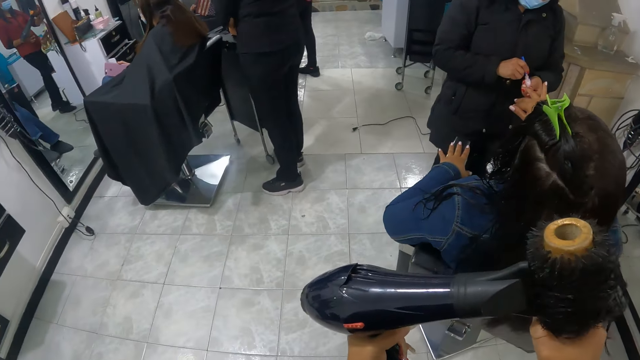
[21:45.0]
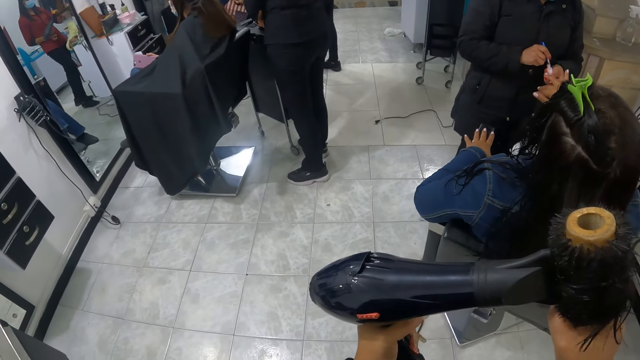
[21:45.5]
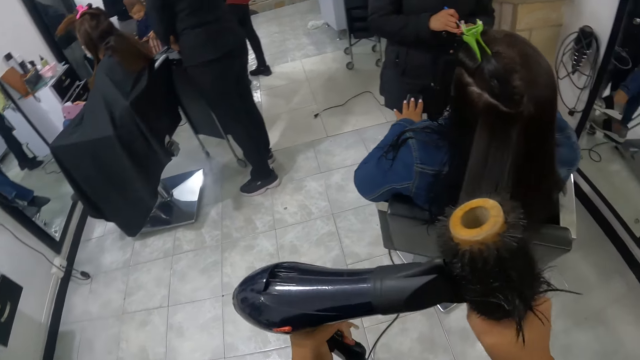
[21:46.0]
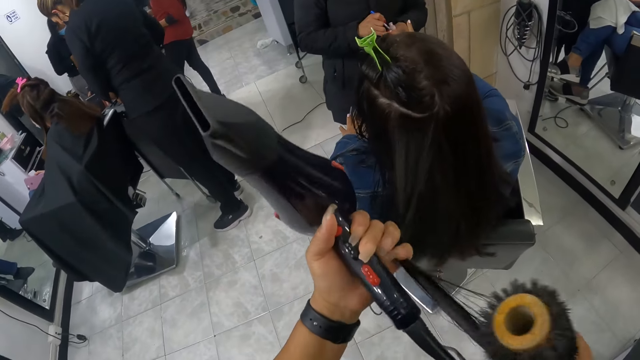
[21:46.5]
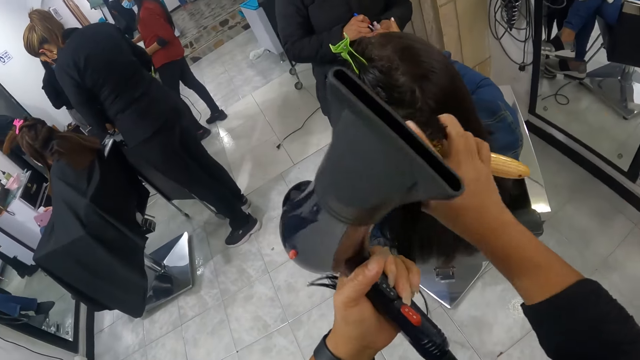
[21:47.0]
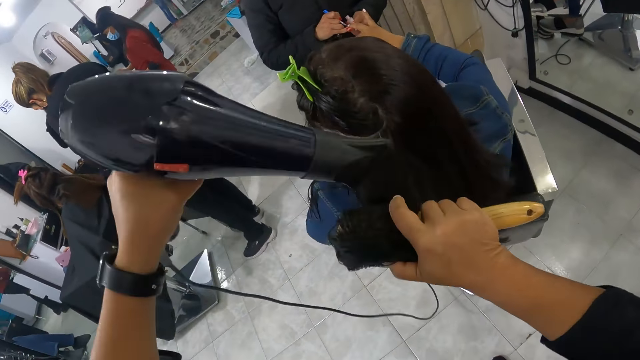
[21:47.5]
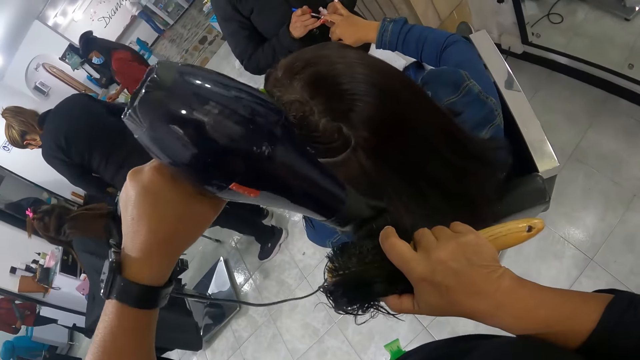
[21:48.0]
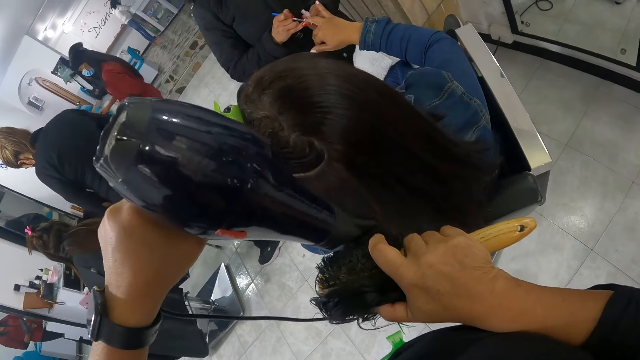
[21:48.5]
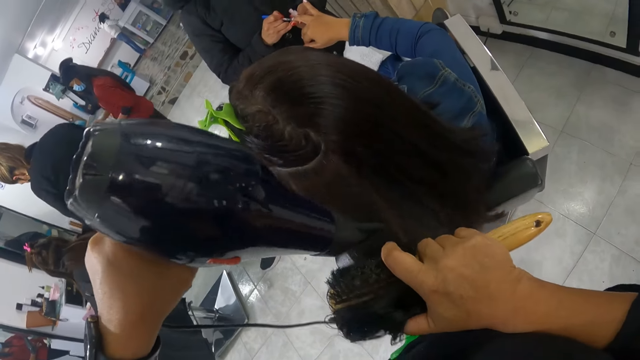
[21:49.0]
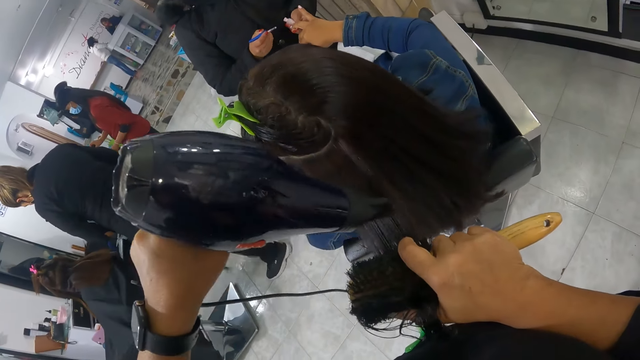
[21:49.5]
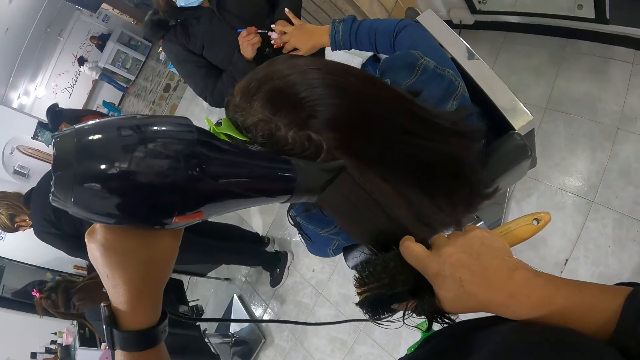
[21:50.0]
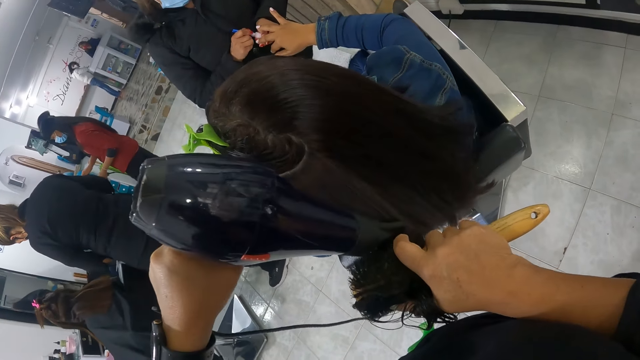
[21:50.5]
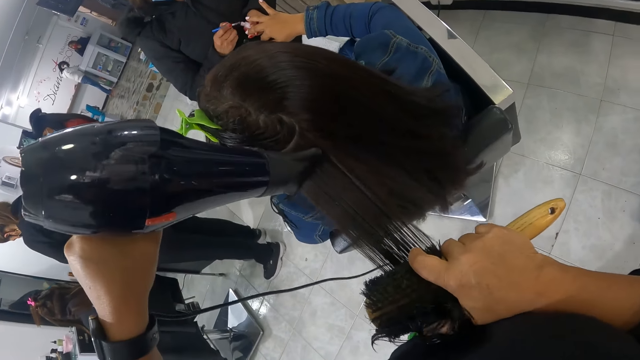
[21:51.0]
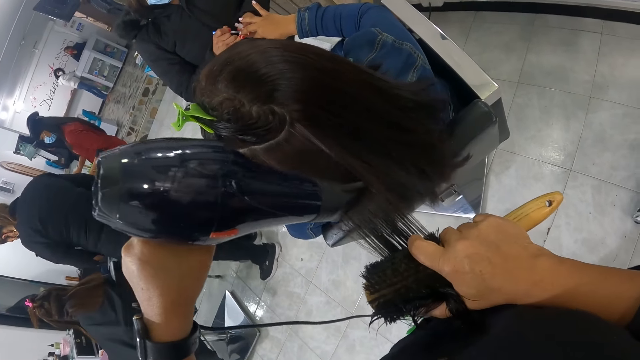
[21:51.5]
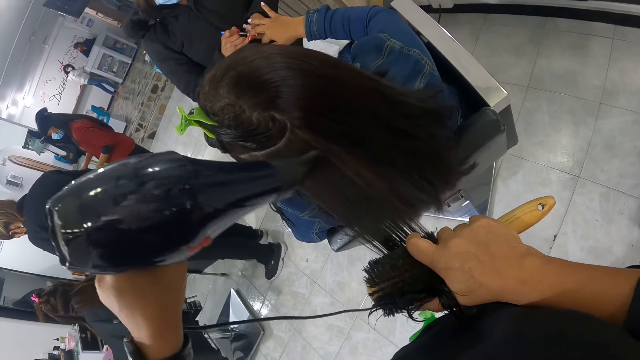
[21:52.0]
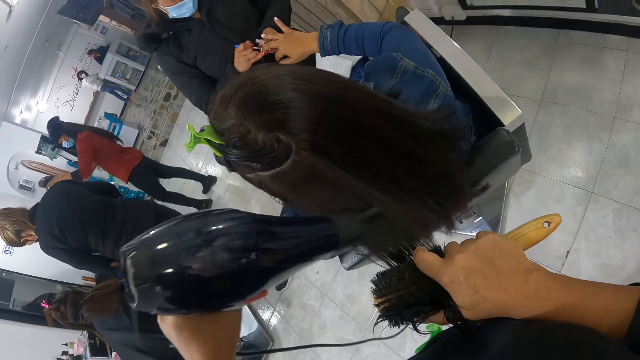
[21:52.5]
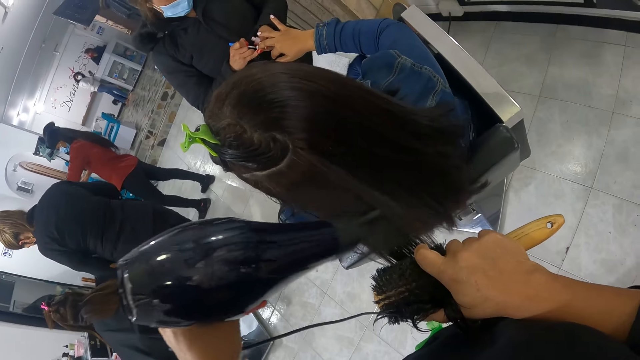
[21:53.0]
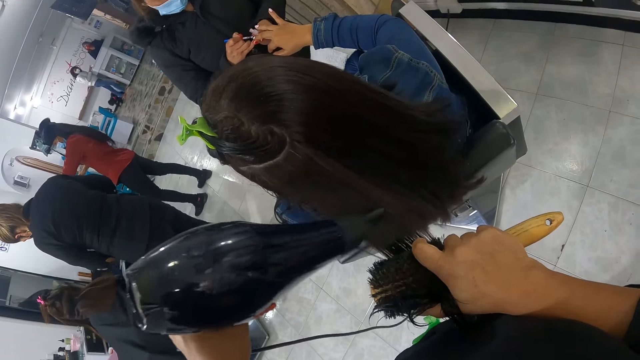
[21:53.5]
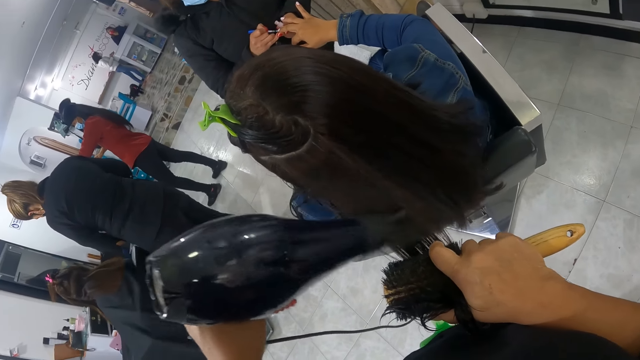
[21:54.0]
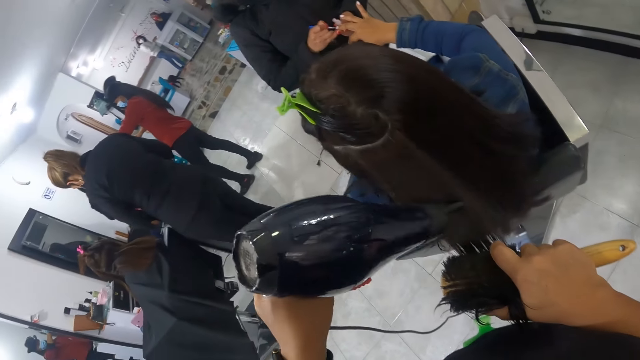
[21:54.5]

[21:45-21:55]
A woman paints another woman's right ring finger with the nail polish brush in her right hand. The camera wearer holds the other woman's hair with her left pinky finger. She combs the other woman's hair with the hairbrush in her right hand. She blows the other woman's hair with the hair blower in her left hand. The first woman takes paint from the nail polish with the nail polish brush in her right hand. The first woman paints the other woman's right middle finger with the nail polish brush in her right hand.

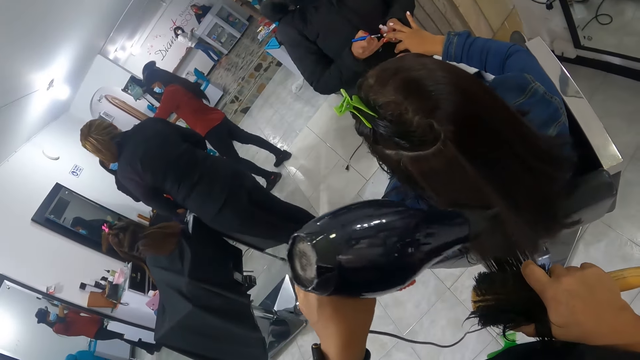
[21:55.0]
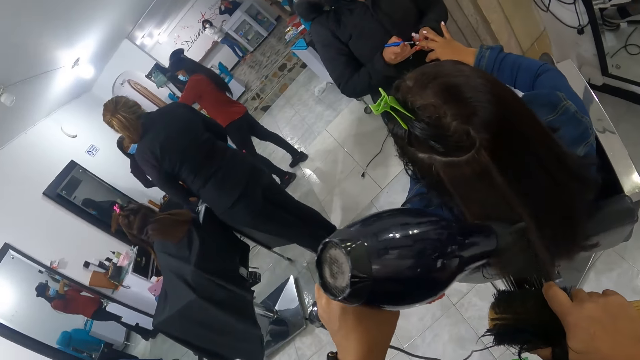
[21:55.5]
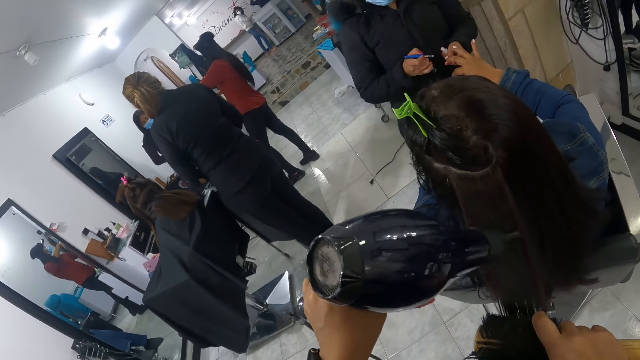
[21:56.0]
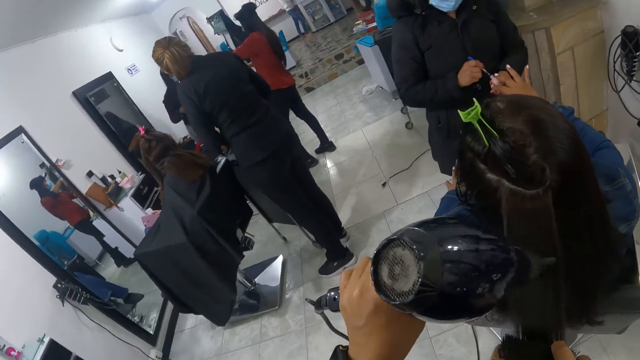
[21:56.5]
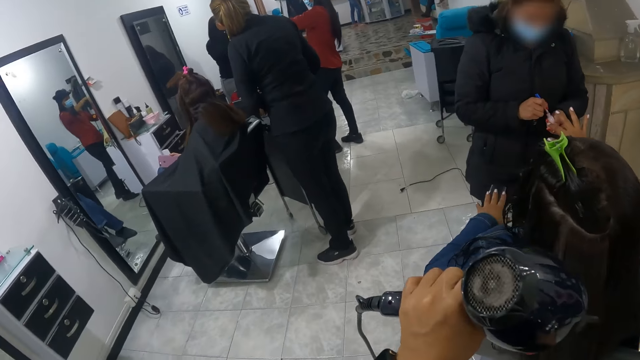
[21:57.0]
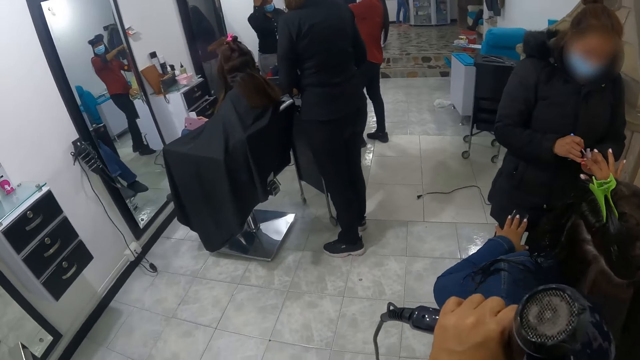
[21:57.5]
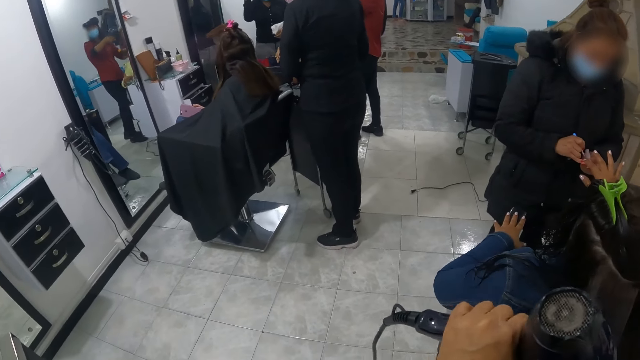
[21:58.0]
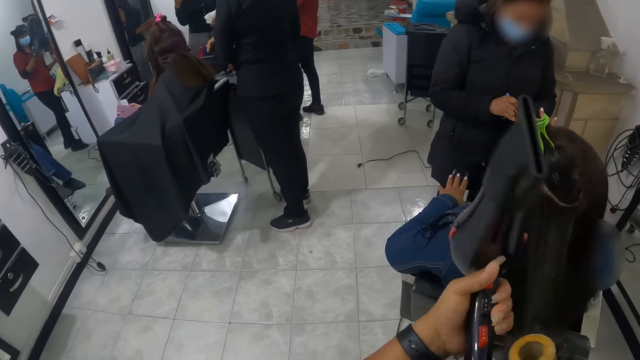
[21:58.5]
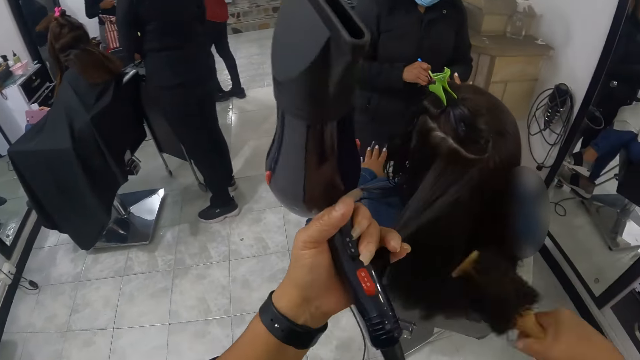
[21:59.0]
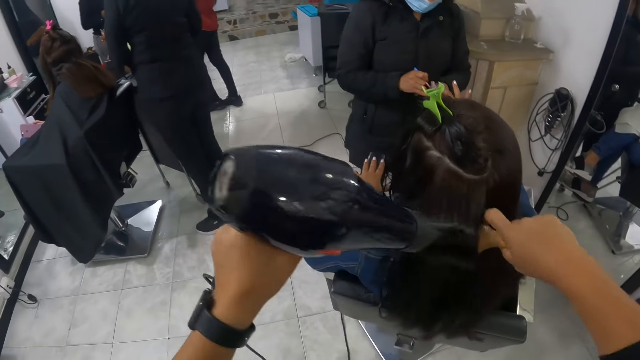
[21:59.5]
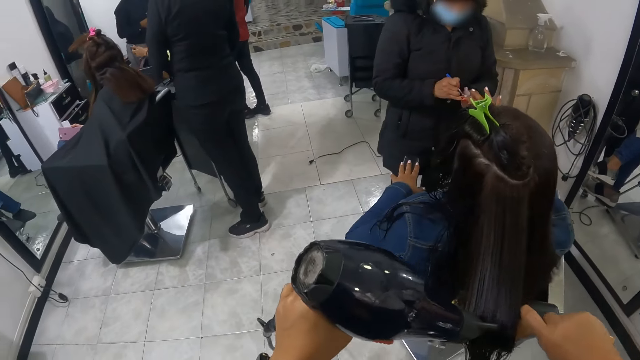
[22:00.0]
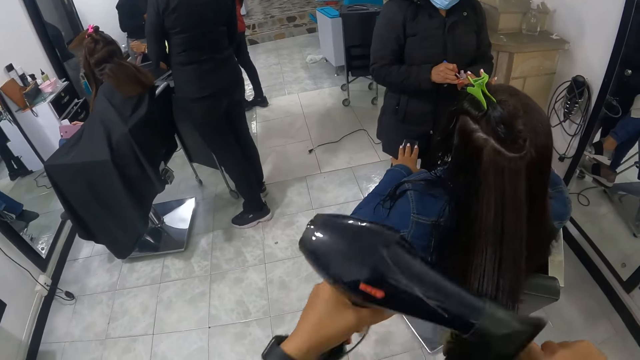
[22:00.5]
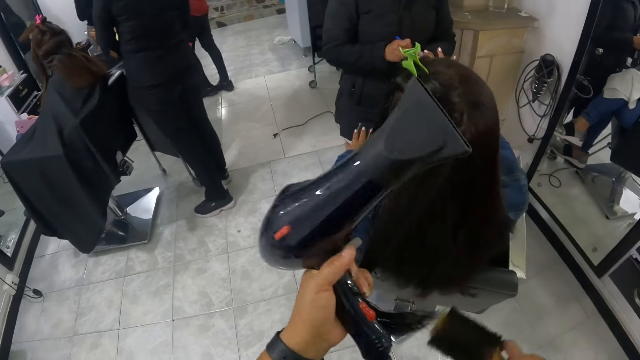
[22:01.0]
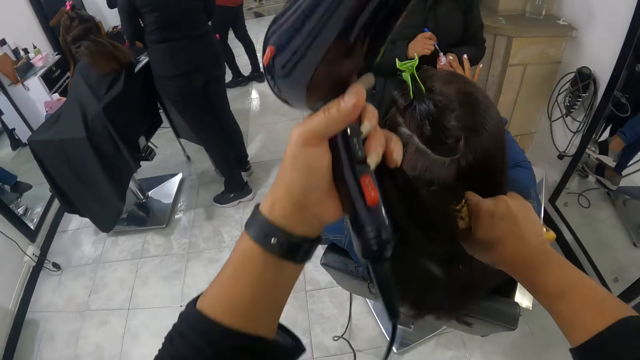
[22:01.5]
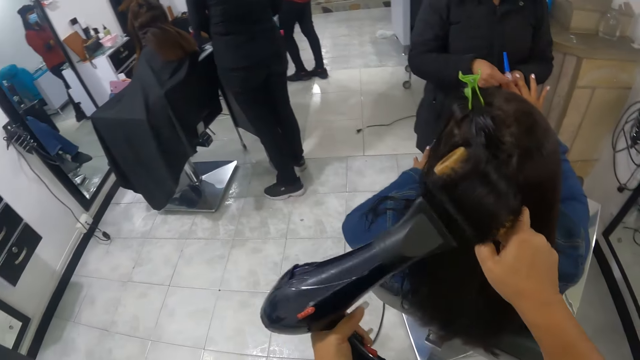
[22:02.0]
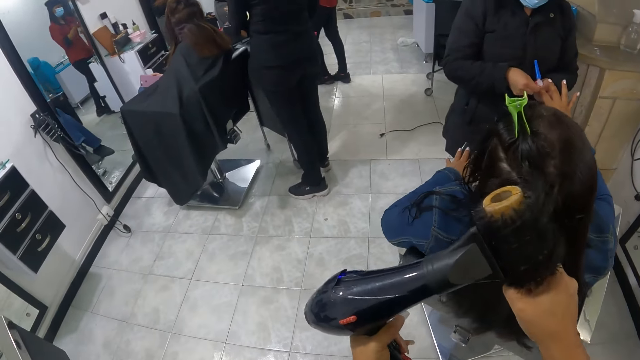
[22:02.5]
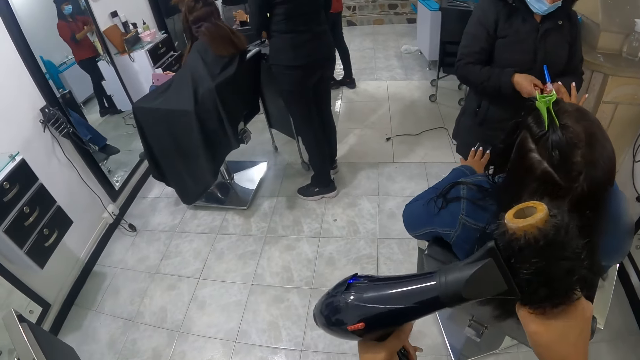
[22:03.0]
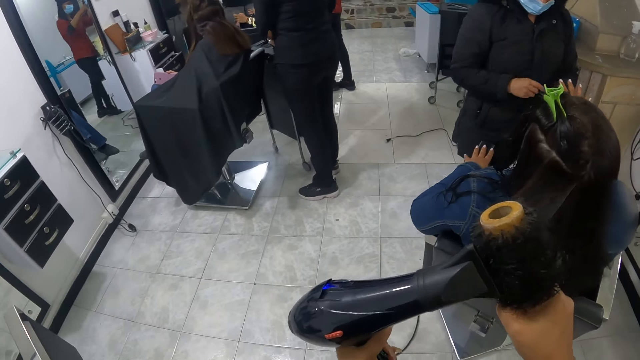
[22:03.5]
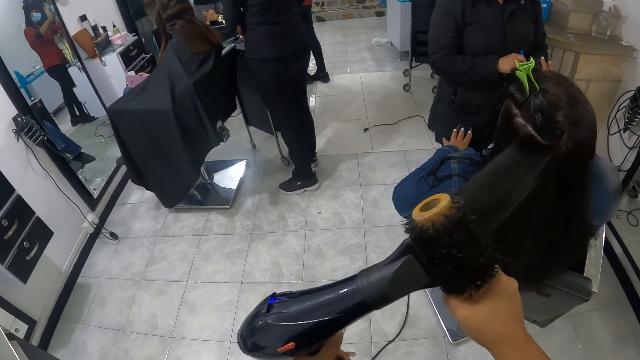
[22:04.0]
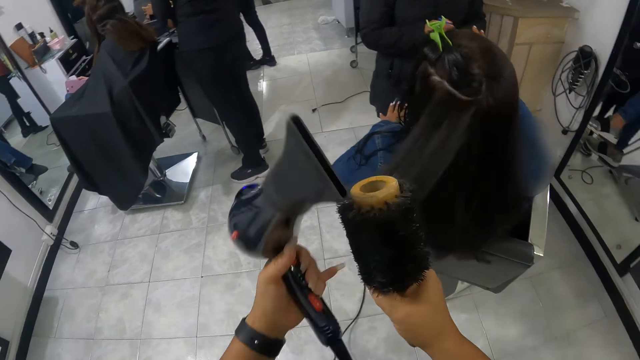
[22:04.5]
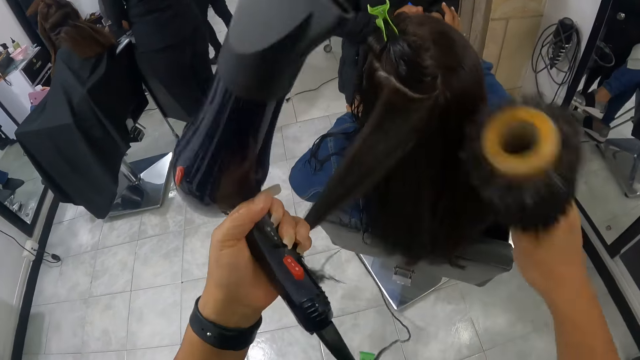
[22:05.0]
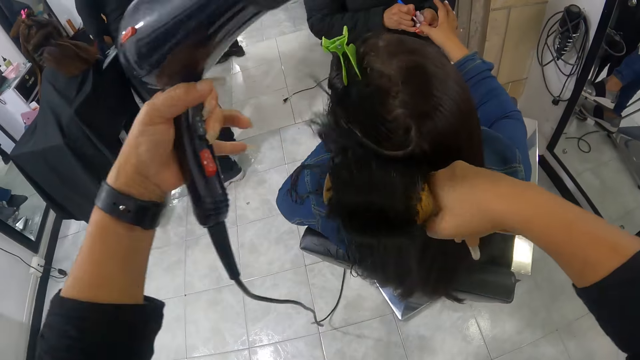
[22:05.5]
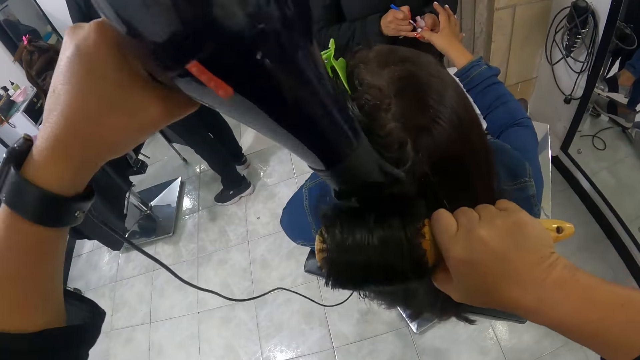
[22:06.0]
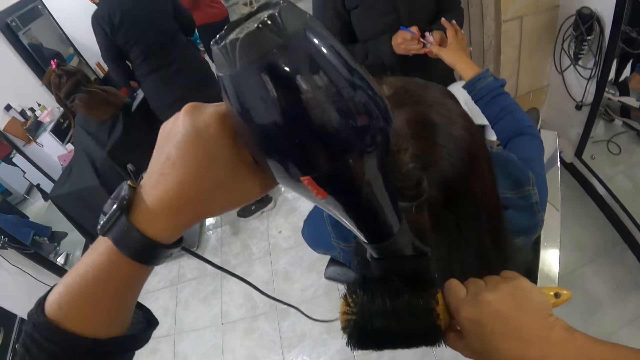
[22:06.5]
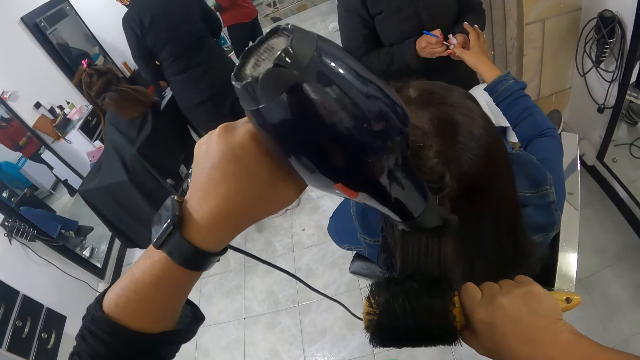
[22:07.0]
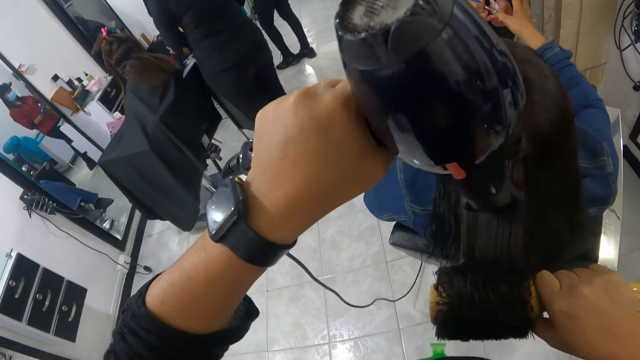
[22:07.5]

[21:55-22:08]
A woman takes paint from the nail polish with the nail polish brush in her right hand. The woman paints another woman's right index finger with the nail polish brush in her right hand. The camera wearer holds the other woman's hair with her left pinky finger. She combs the other woman's hair with the hairbrush in her right hand. She blows the other woman's hair with the hair blower in her left hand. She holds the other woman's hair with her left pinky finger. She combs the other woman's hair with the hairbrush in her right hand. The first woman drops the nail polish brush inside the nail polish with her right hand. The first woman cleans the other woman's right index finger with her right hand. The camera wearer blows the other woman's hair with the hair blower in her left hand. She holds the other woman's hair with her left pinky finger. The first woman paints the other woman's right thumb with the nail polish brush in her right hand. The camera wearer combs the other woman's hair with the hairbrush in her right hand. She blows the other woman's hair with the hair blower in her left hand.
